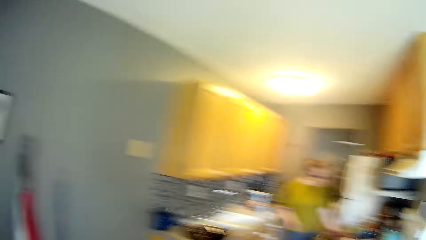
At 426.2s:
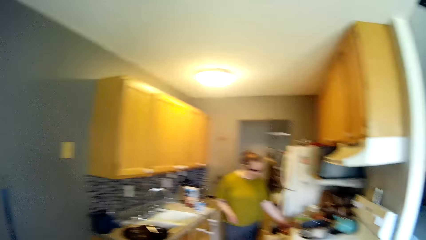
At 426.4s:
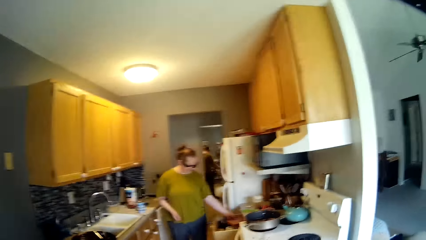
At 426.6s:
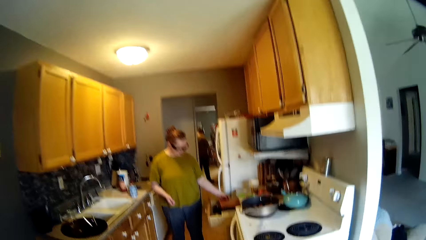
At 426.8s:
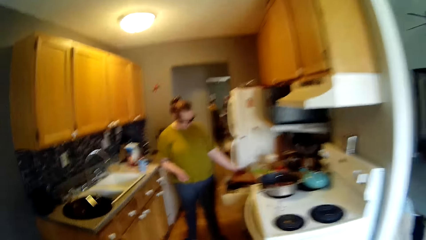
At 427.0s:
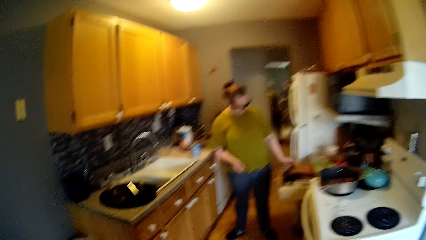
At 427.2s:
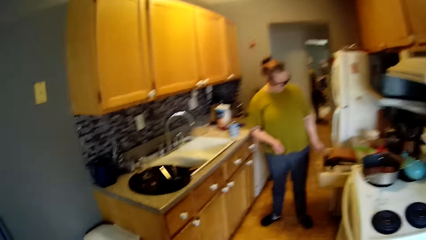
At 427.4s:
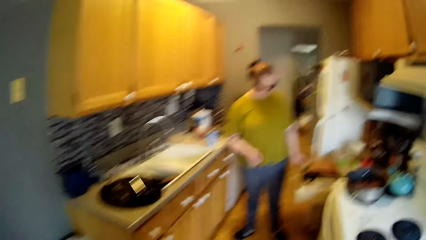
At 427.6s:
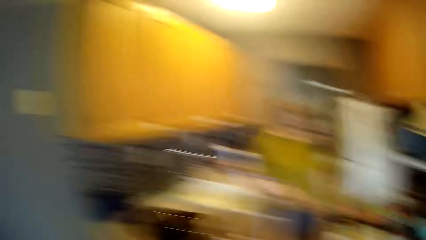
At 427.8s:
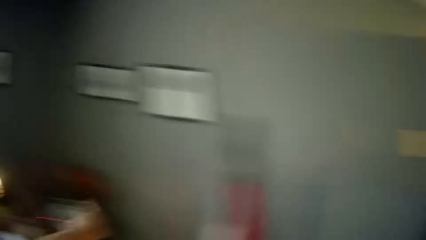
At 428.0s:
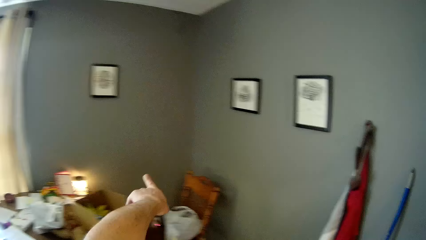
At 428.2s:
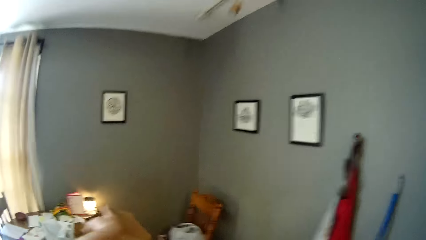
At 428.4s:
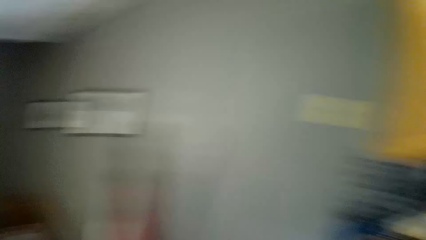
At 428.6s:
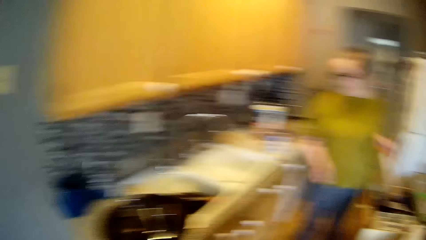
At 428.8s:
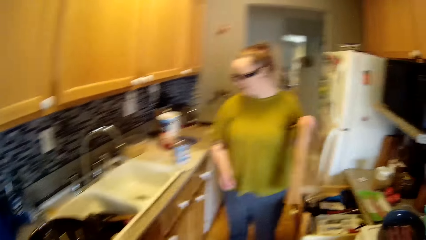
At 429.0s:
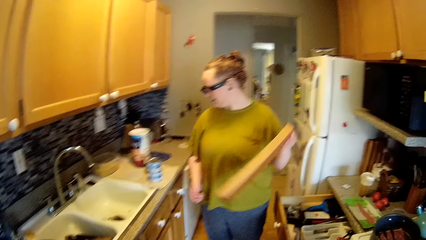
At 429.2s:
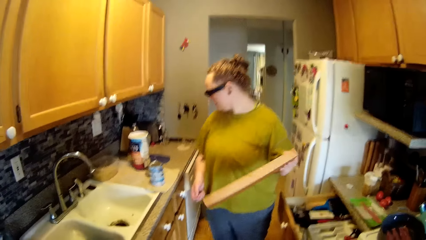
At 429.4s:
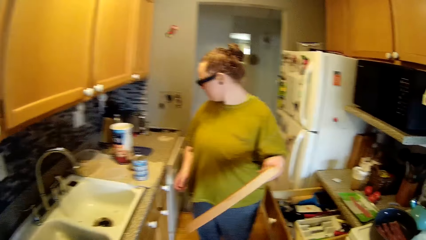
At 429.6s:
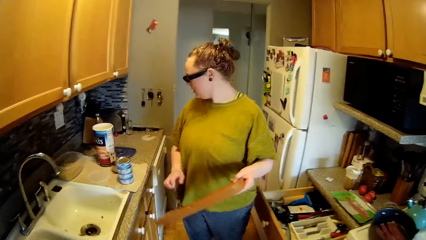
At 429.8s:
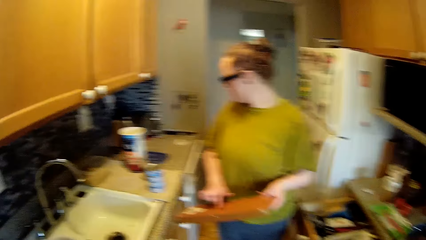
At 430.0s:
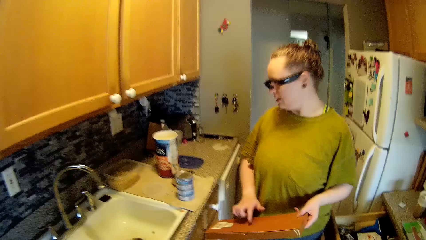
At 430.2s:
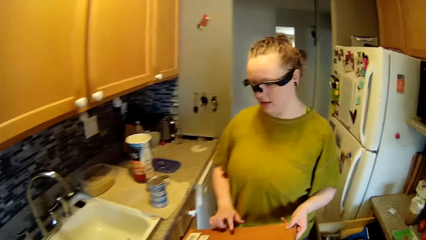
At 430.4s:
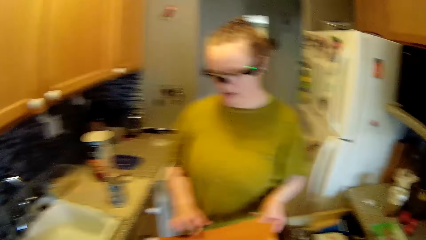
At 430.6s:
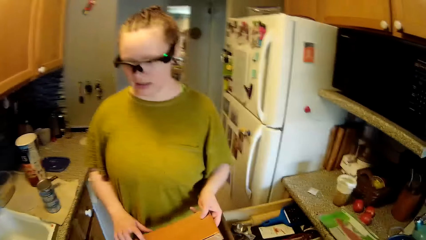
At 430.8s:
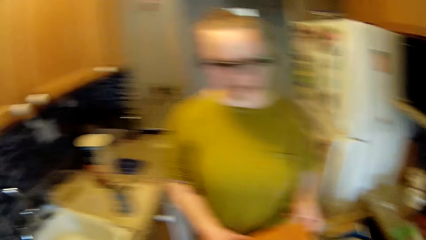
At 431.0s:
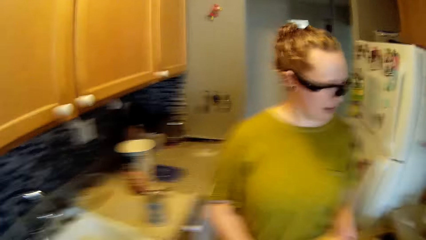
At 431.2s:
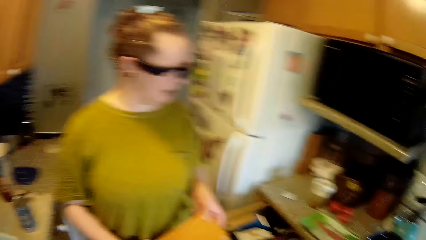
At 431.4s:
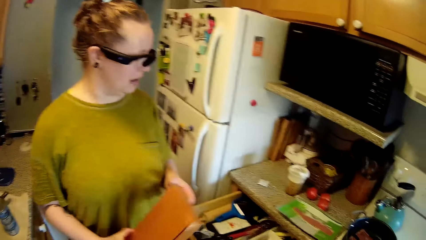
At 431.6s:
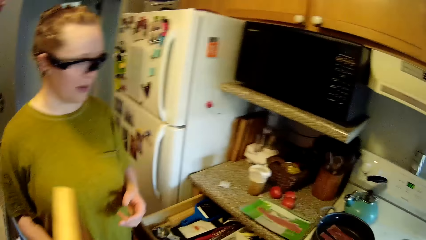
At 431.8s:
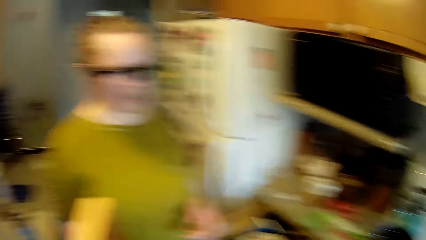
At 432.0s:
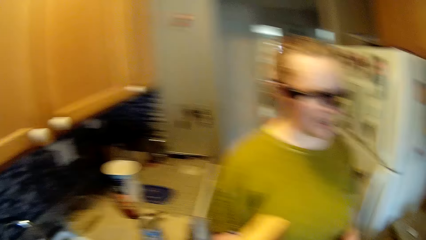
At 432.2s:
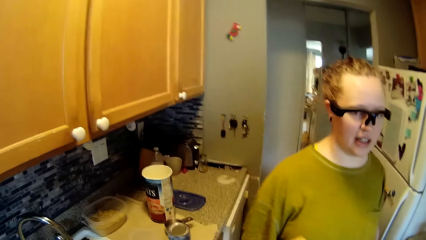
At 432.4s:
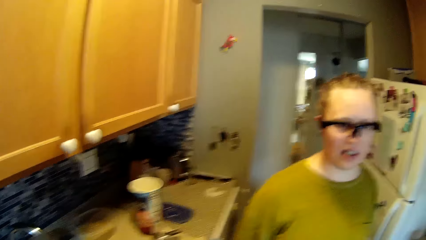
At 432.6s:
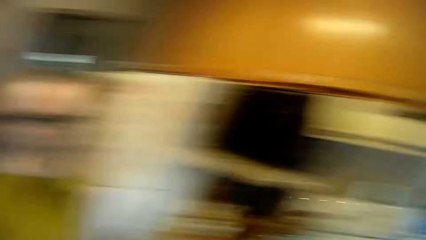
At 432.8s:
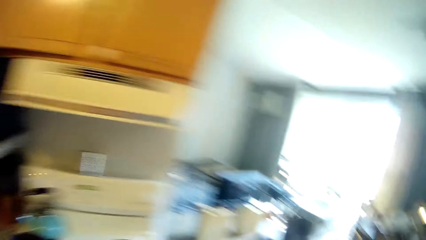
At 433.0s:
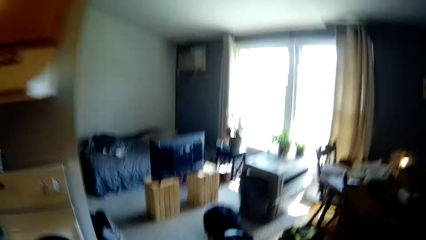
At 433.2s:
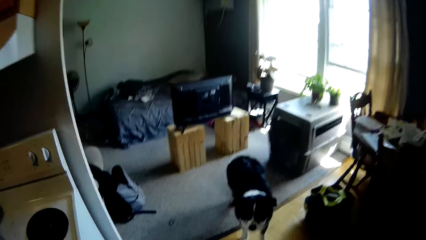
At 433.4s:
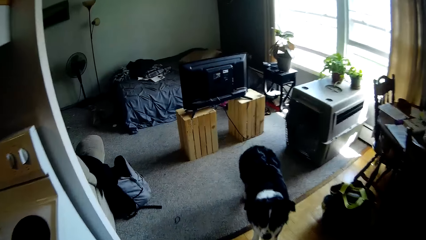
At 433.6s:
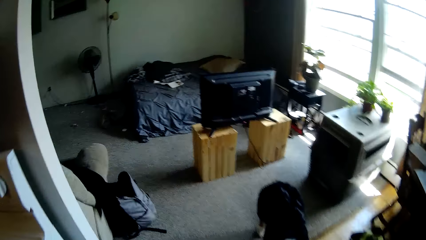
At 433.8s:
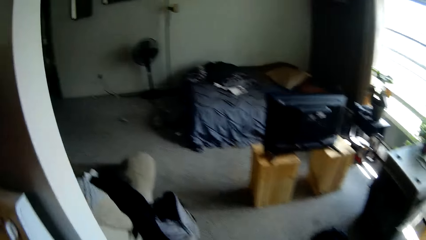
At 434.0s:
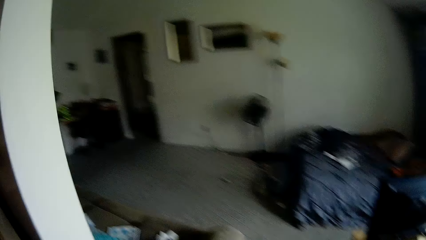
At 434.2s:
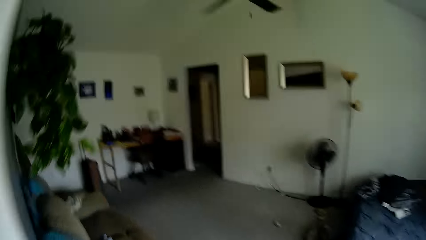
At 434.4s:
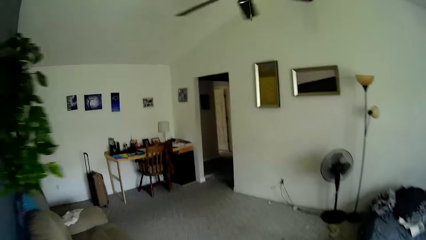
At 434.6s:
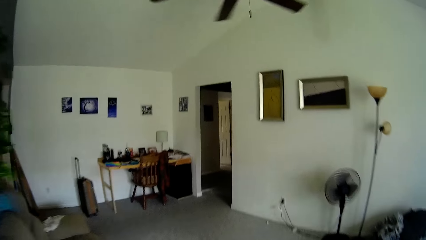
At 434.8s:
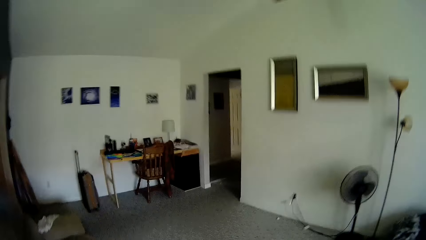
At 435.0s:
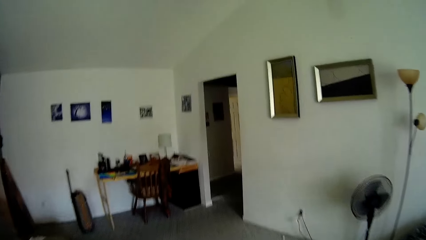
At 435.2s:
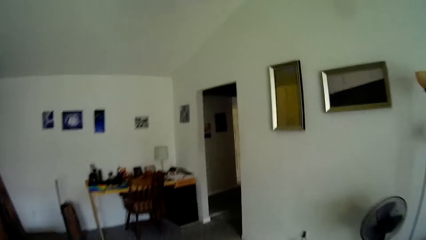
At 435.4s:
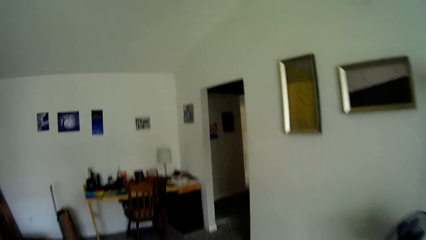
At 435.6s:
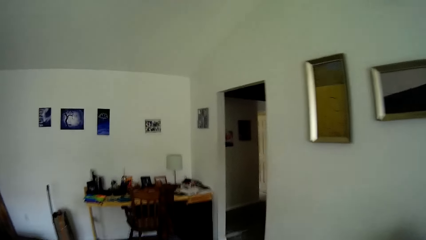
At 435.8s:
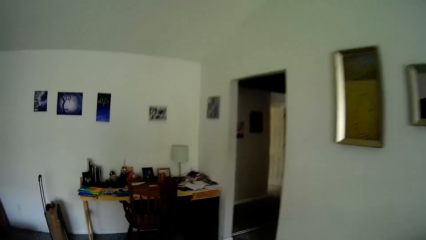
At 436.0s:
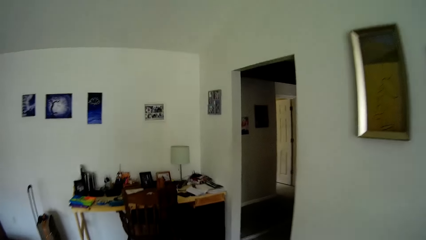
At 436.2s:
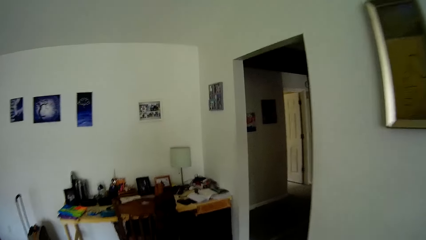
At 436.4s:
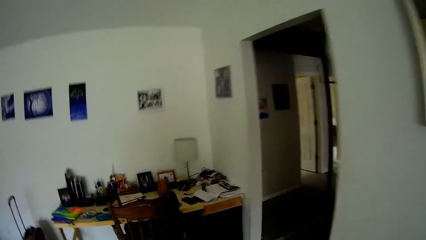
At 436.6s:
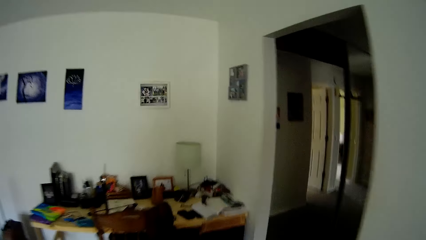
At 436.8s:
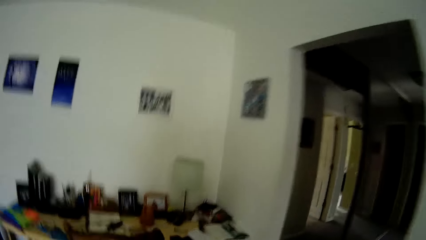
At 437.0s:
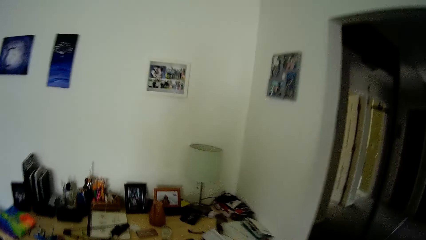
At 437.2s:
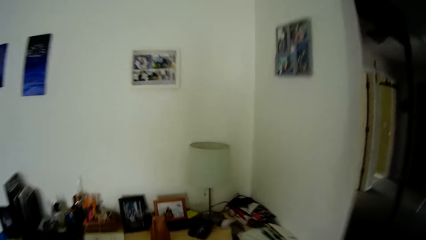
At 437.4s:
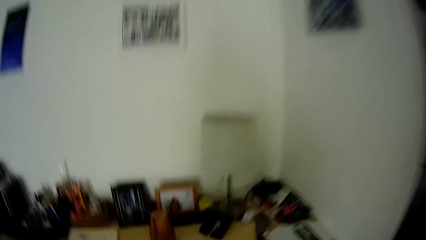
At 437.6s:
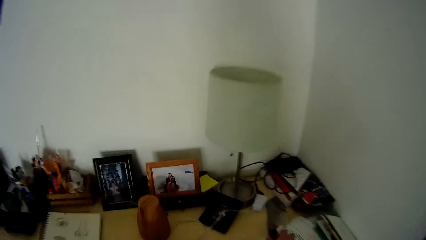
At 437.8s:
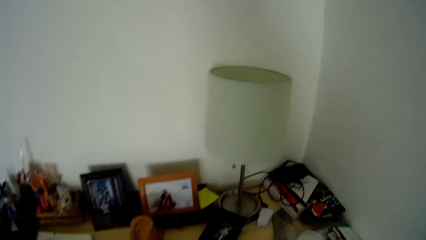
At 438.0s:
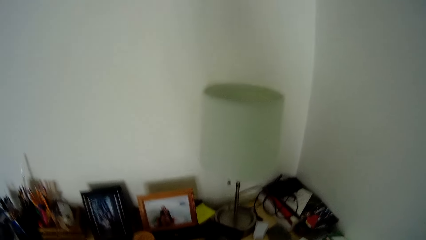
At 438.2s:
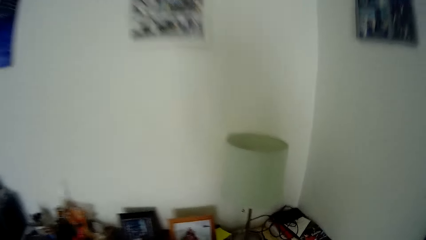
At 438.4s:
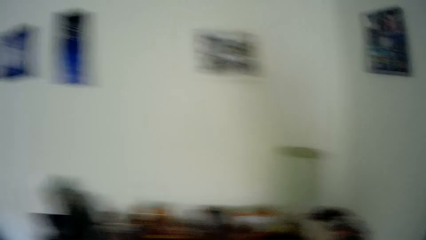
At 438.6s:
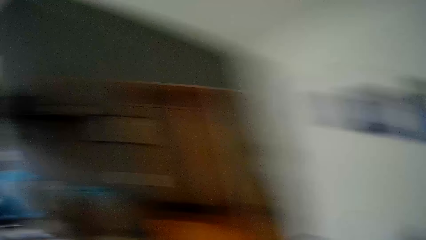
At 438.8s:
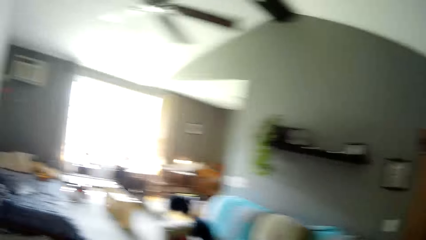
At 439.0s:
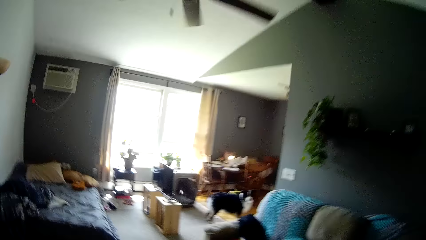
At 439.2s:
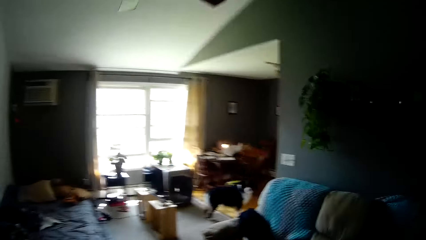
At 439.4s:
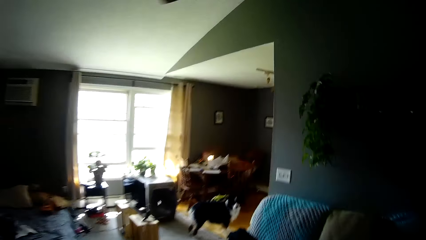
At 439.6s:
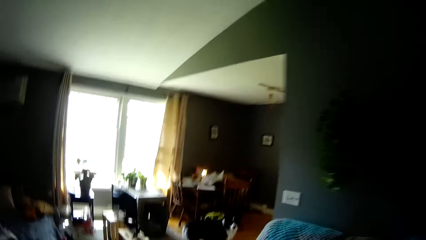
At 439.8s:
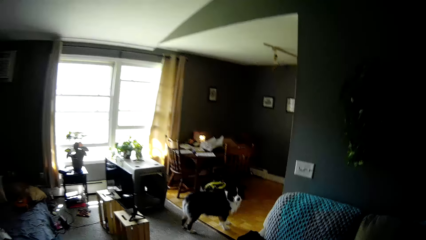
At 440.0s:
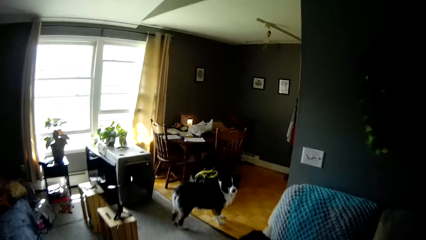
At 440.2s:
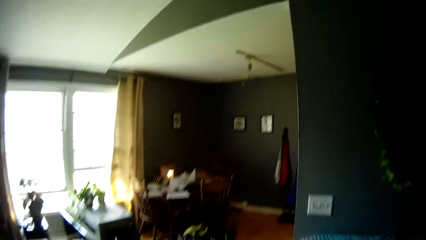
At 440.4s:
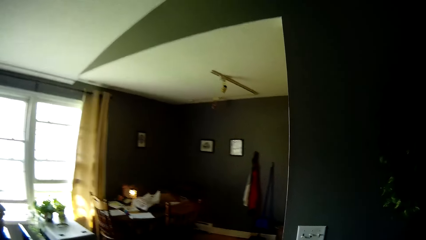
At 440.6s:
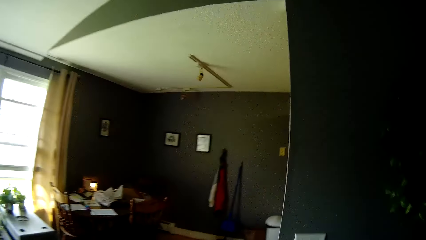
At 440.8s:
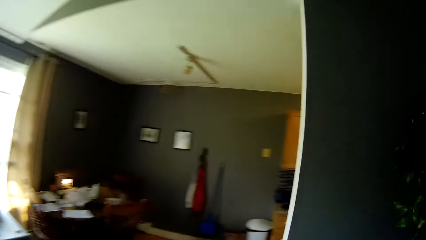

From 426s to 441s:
A woman picks up a carton or chopping board from the drawer with her left hand. The woman moves the hand. The woman touches the carton with her left hand. The woman transfers the carton from her left hand to her right hand. The woman examines the carton. The woman lifts the carton. The camera wearer walks through the corridor into the parlor. He picks up a knife from a table with his right hand.
